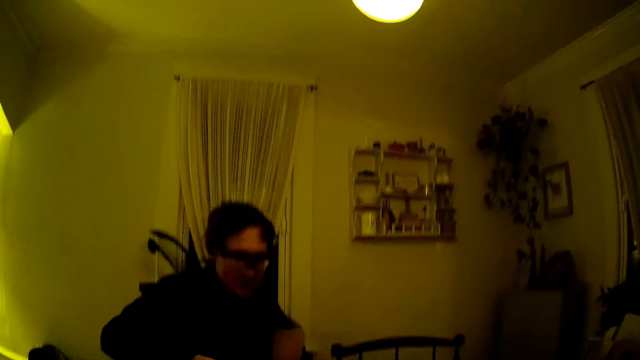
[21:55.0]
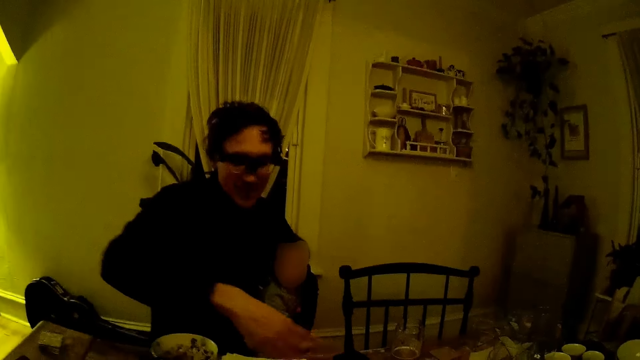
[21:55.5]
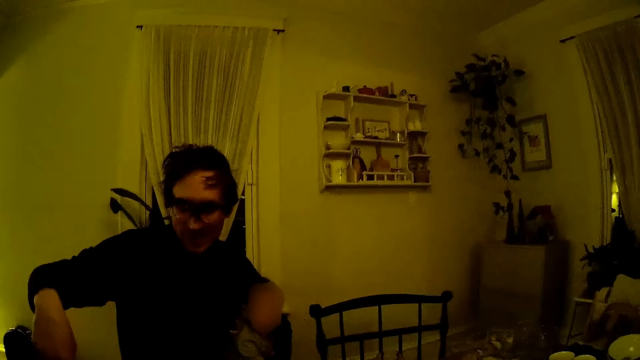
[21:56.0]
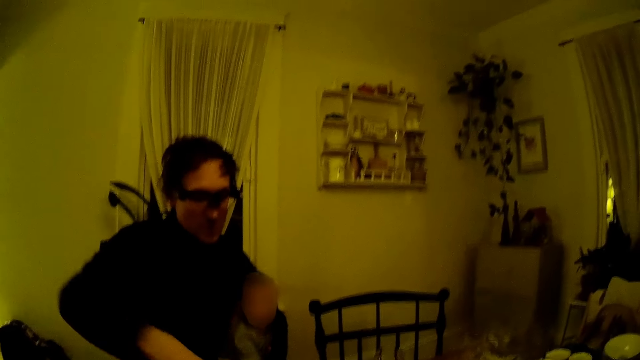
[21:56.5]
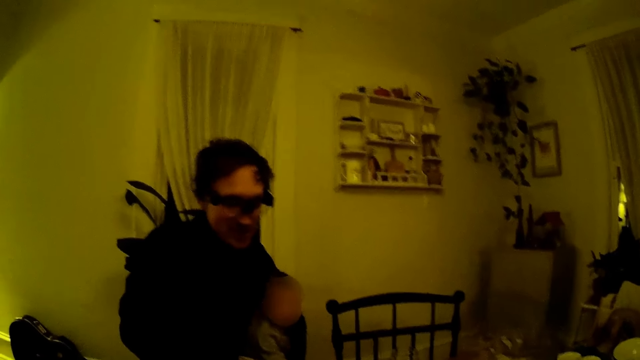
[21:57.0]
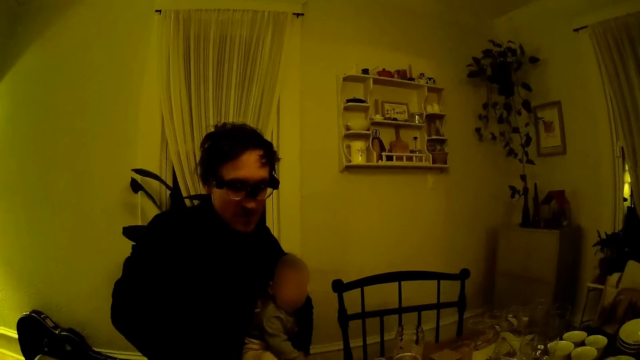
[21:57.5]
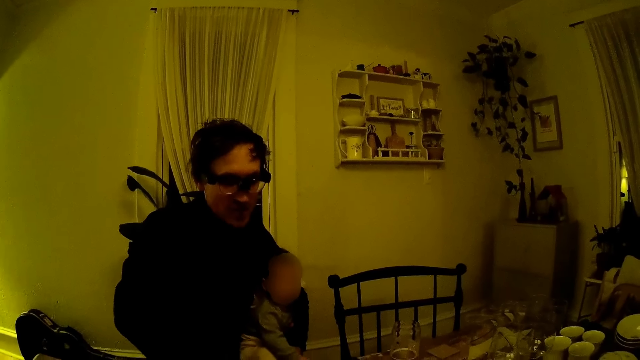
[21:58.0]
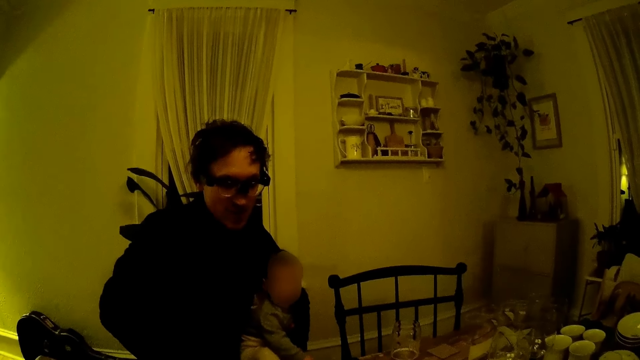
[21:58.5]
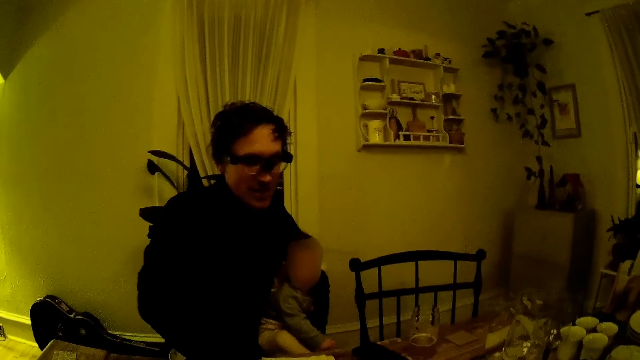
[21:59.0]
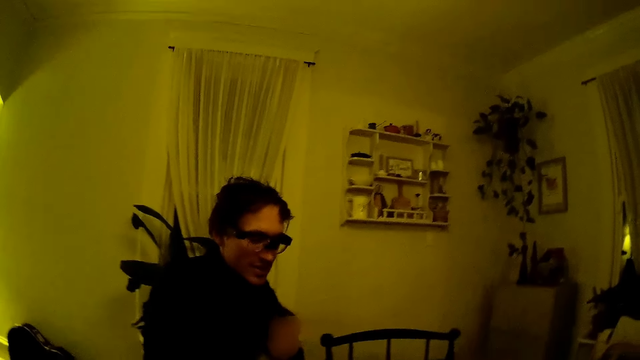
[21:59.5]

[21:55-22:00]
A man touches his nose.

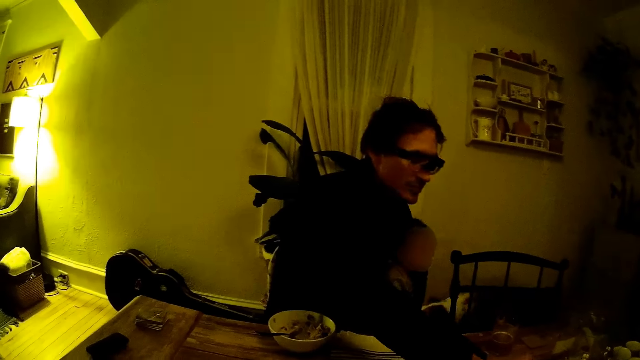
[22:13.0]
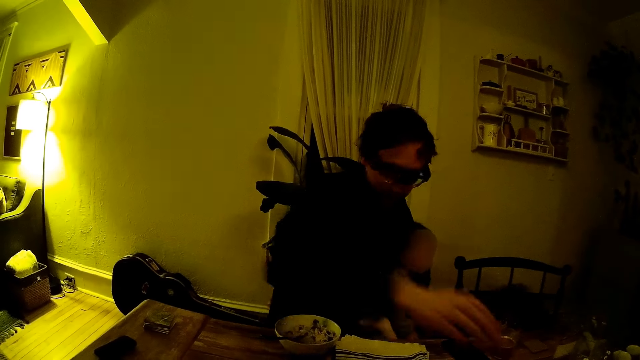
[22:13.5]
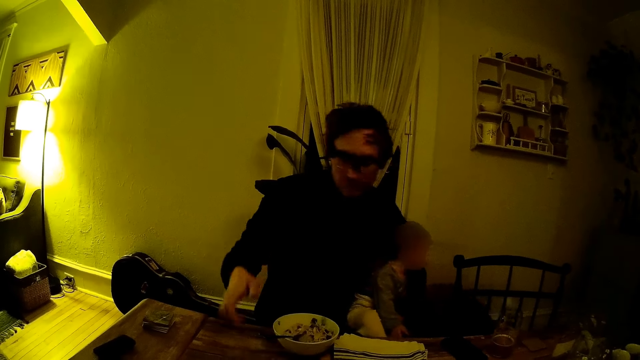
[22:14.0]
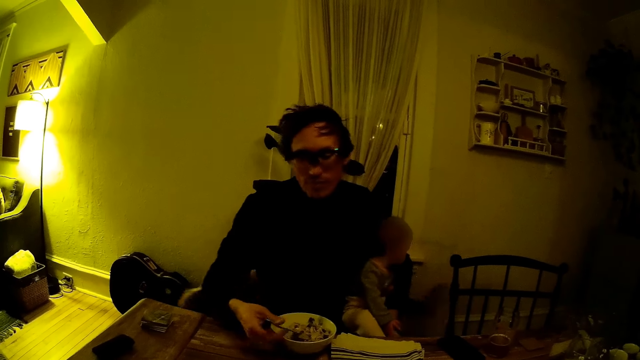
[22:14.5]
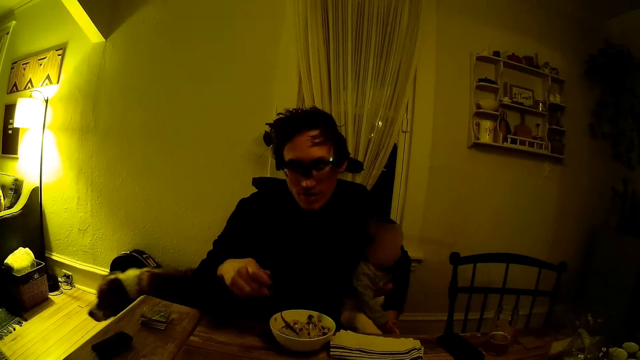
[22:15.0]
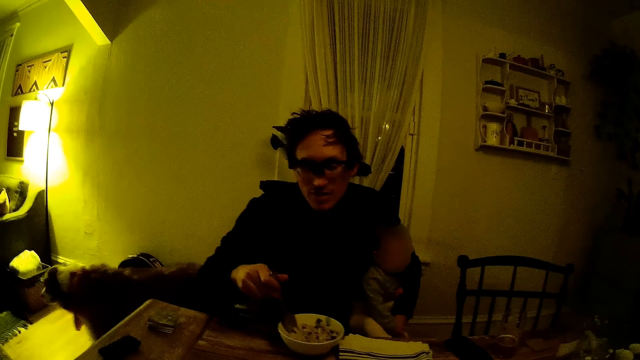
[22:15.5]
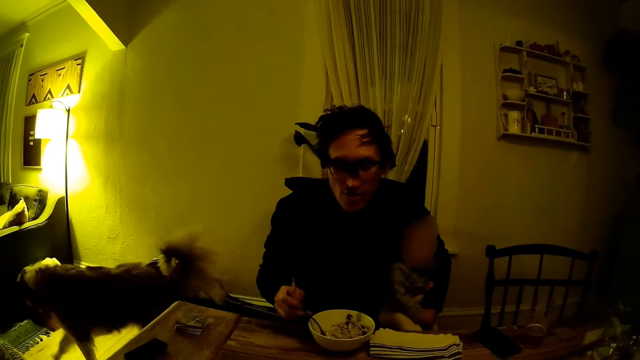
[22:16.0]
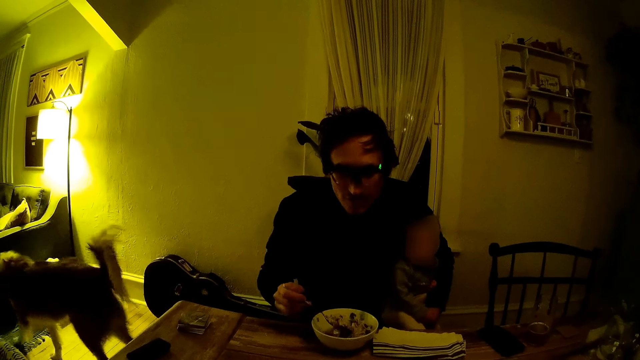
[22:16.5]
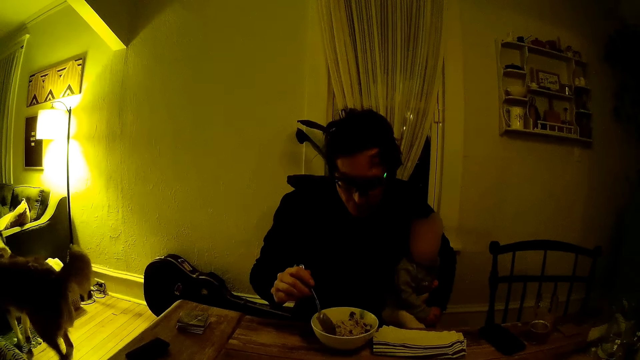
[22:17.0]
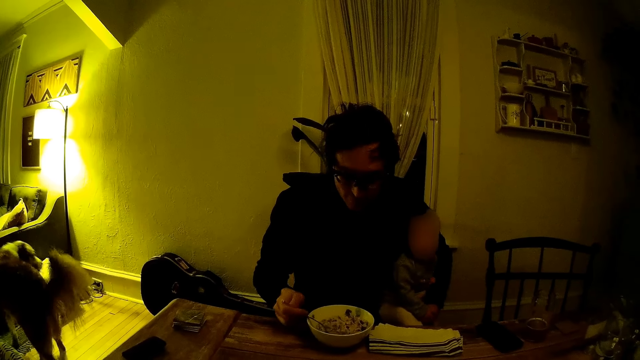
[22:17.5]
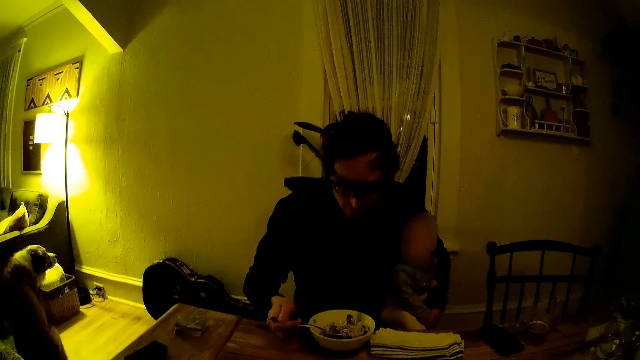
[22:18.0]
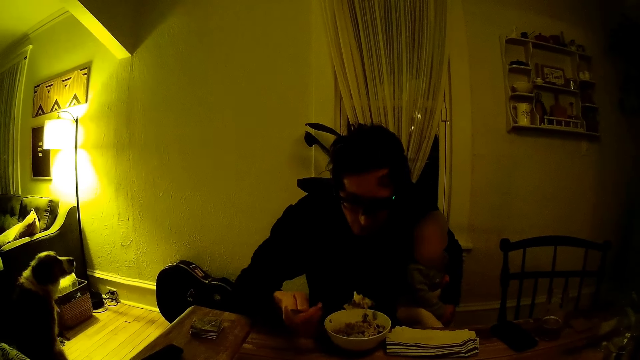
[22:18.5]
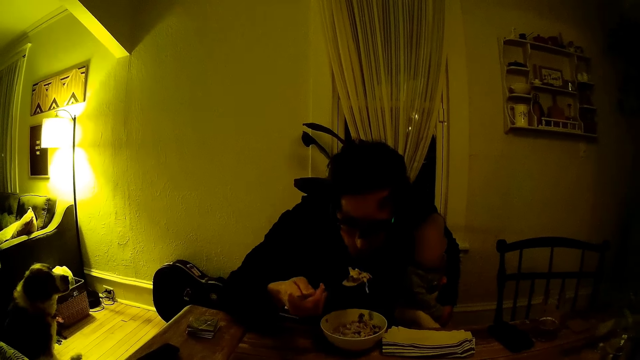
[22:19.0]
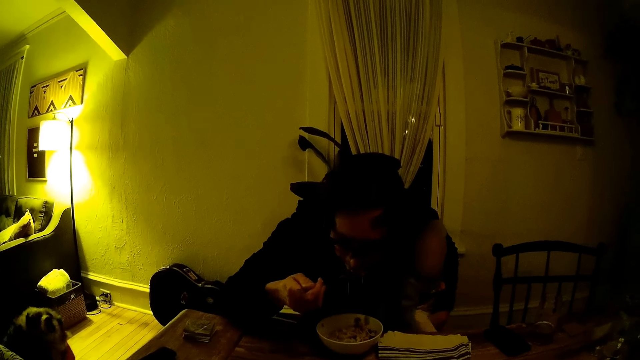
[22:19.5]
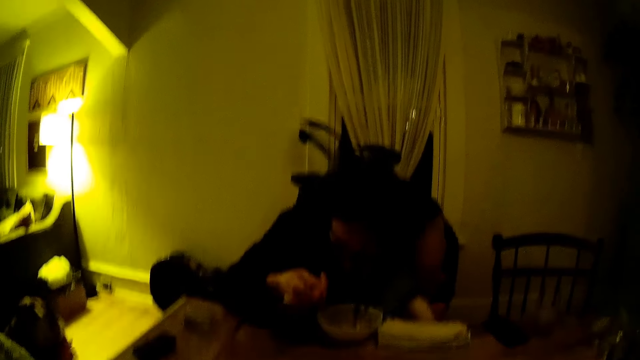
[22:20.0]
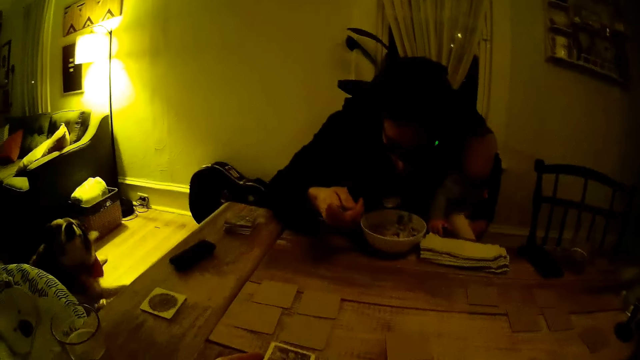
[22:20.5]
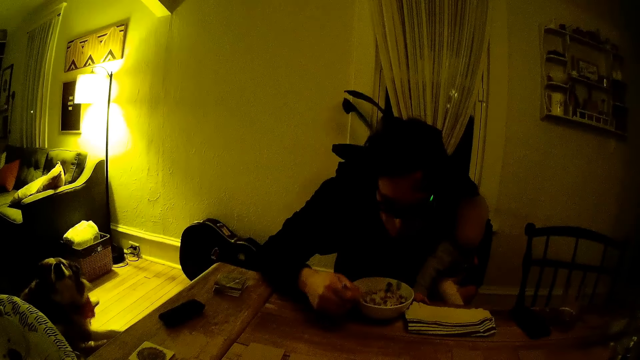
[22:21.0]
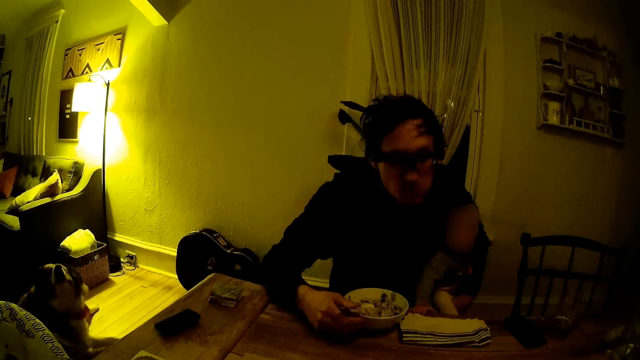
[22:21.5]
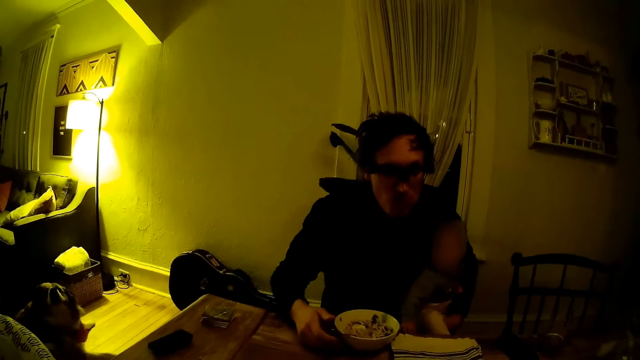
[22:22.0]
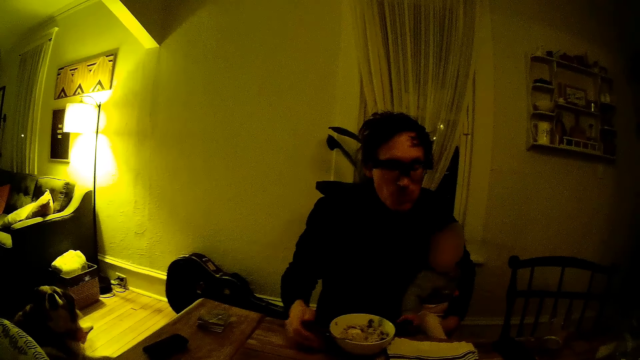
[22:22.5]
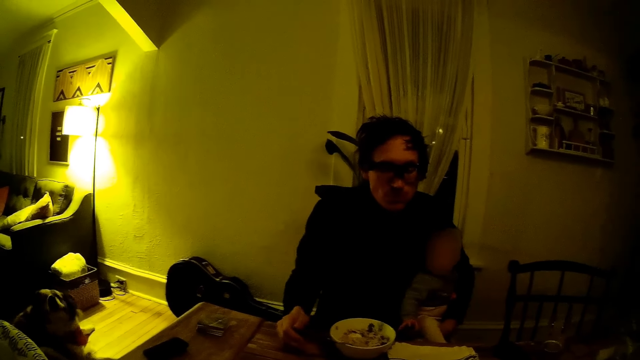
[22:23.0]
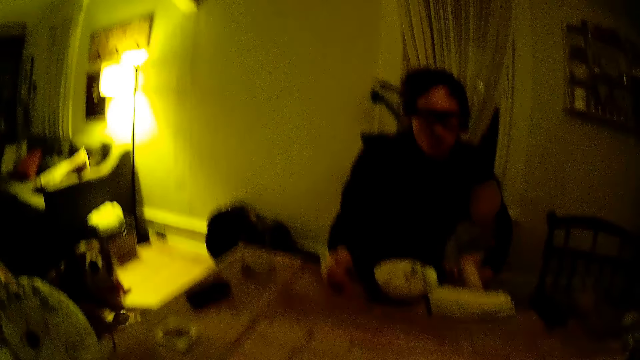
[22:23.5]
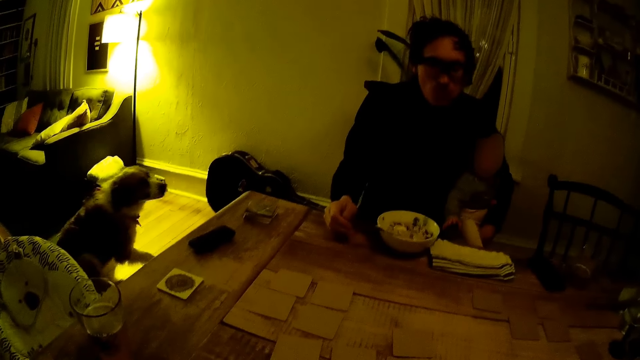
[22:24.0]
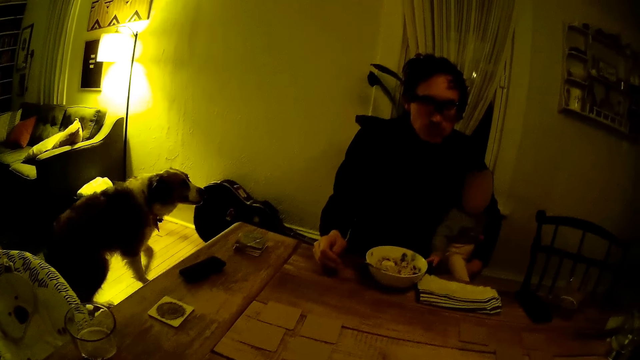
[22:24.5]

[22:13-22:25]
The man picks up the spoon with his right hand. The man scoops food from a bowl with the spoon. The man eats food with the spoon in his right hand.

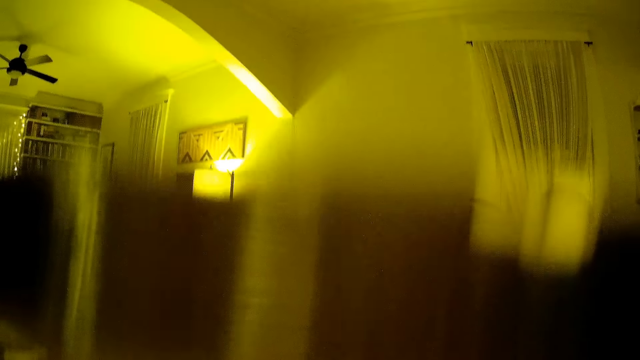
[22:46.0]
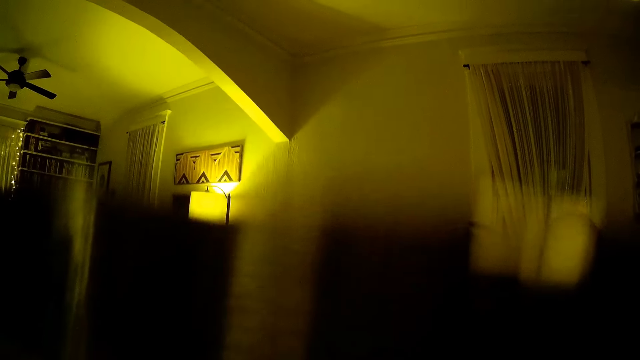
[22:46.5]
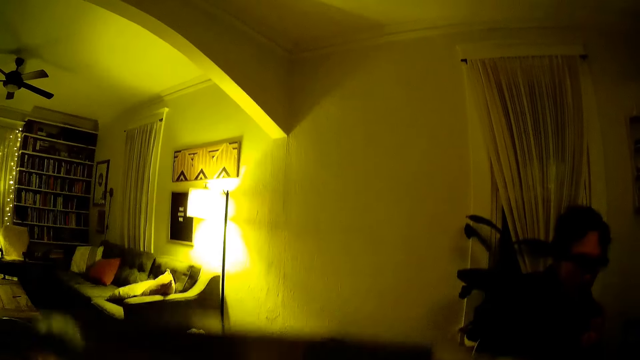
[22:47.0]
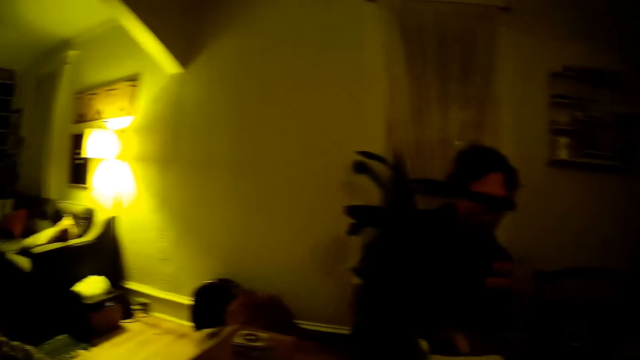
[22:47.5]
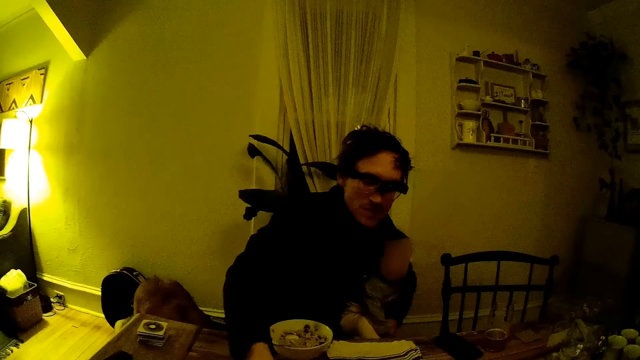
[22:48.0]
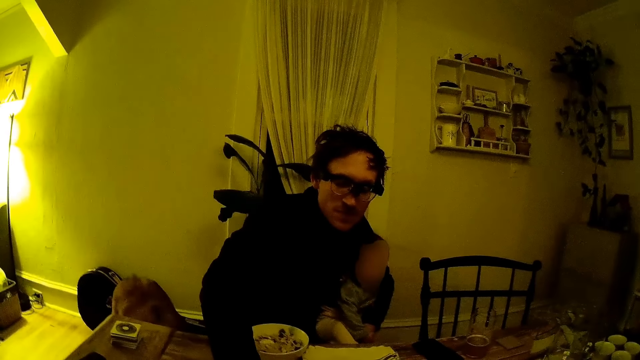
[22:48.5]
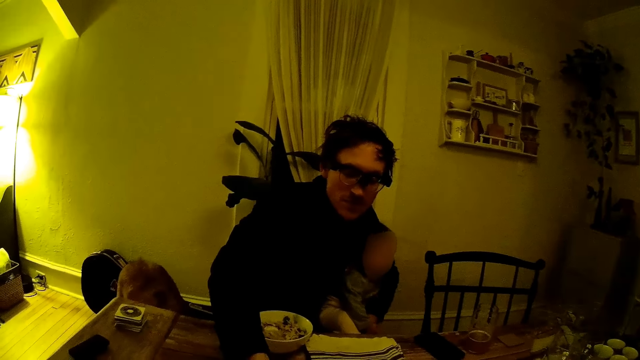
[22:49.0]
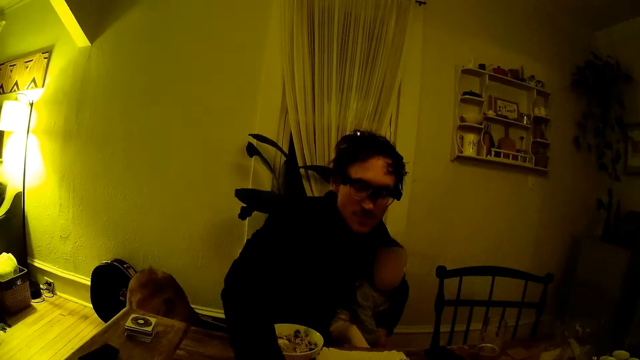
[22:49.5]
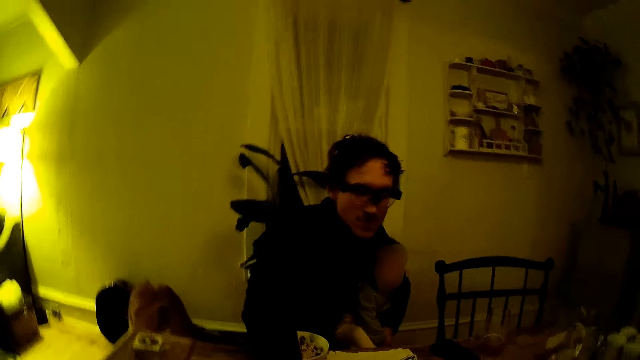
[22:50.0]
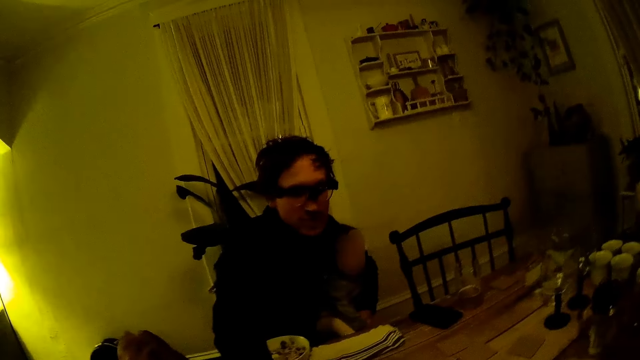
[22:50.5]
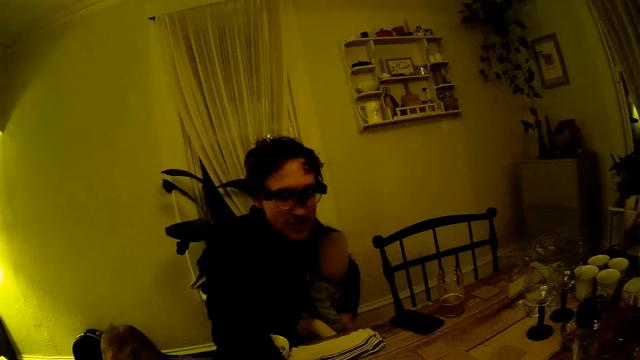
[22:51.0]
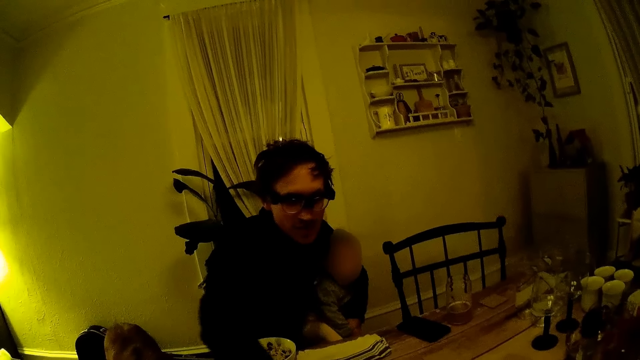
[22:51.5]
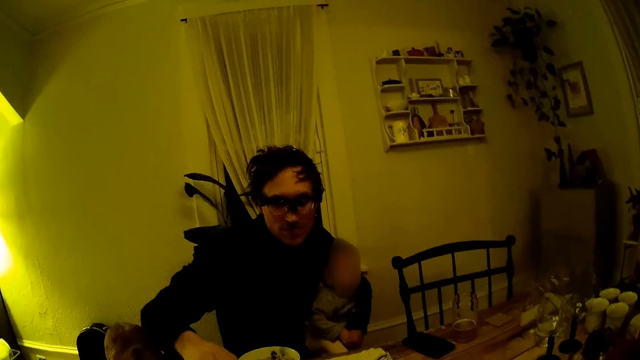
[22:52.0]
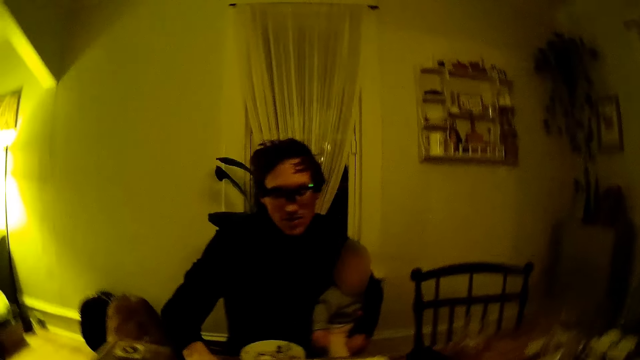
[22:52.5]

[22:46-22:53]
The camera wearer drinks a beverage. The man drops a card from the table. The camera wearer looks at the man. The man talks to the camera wearer.
